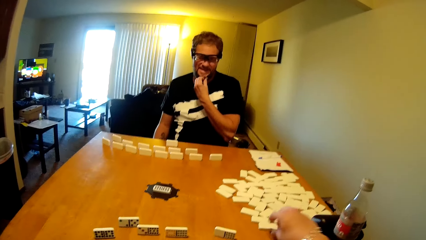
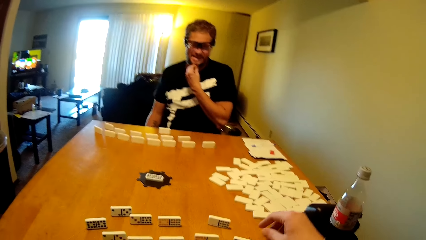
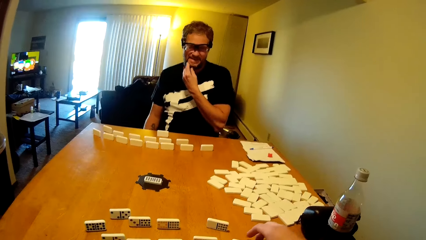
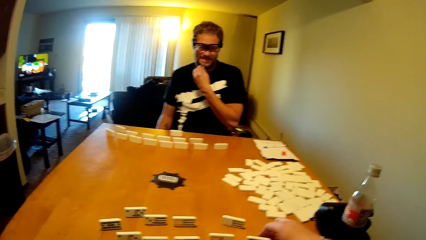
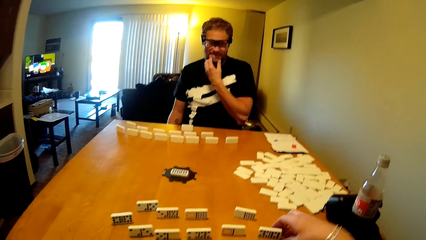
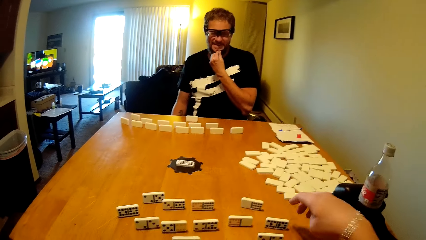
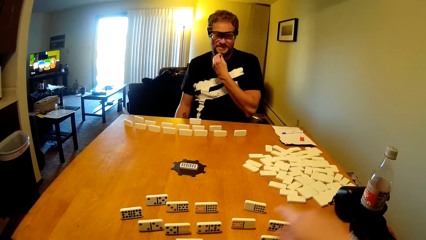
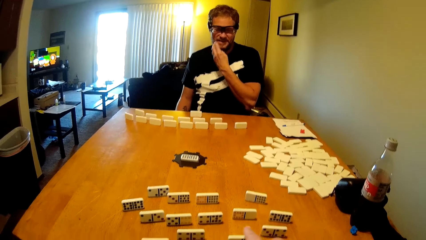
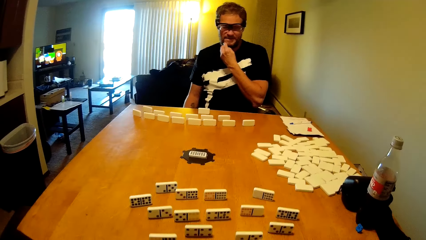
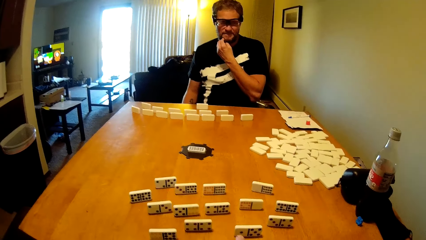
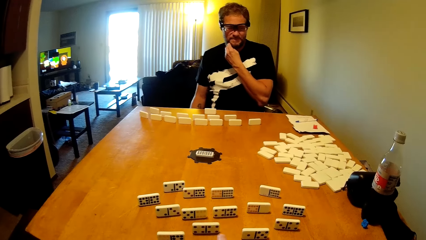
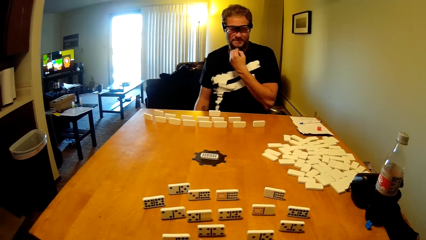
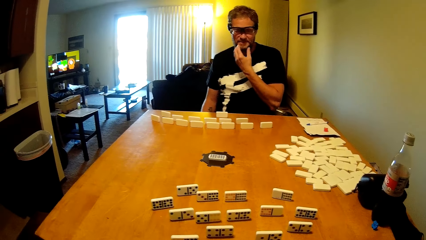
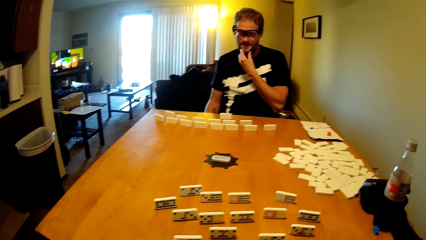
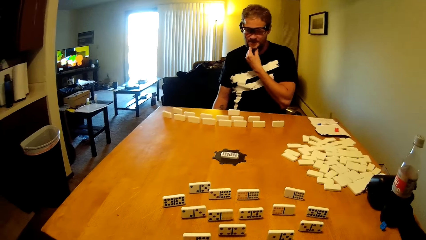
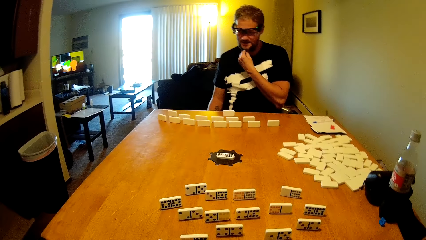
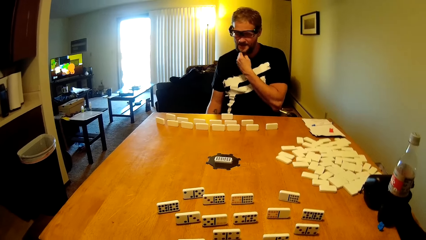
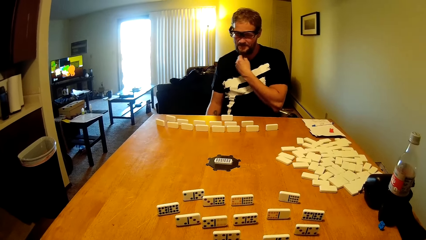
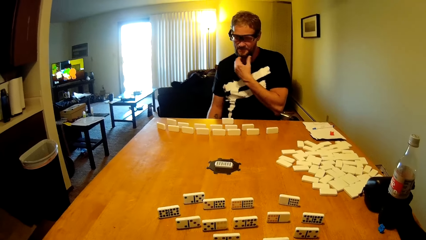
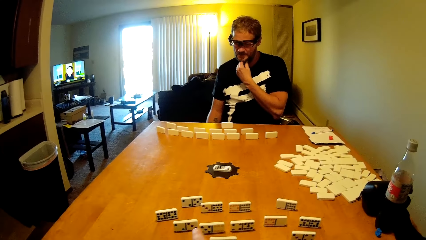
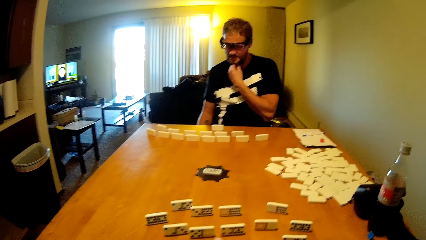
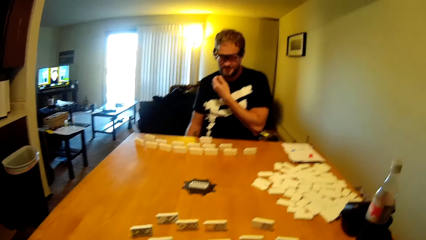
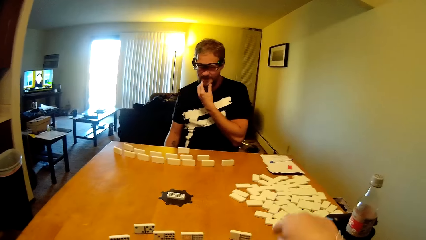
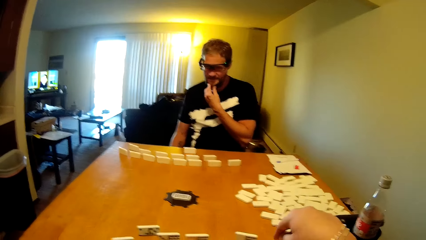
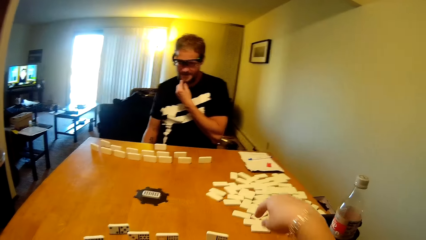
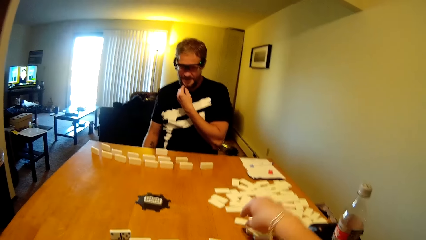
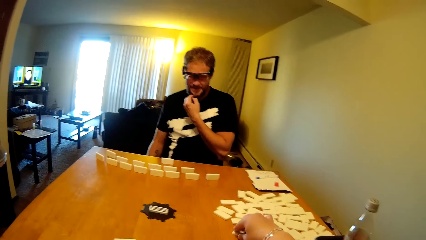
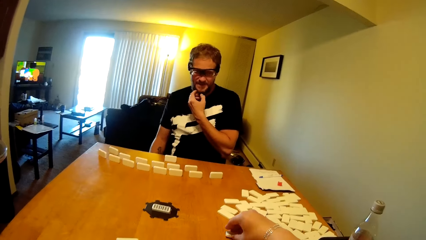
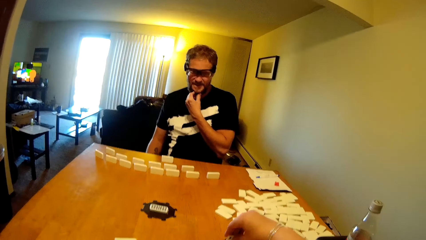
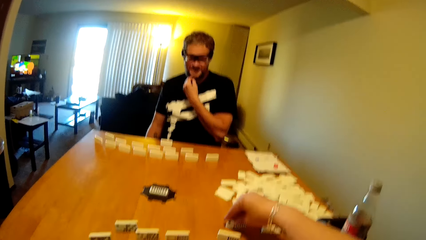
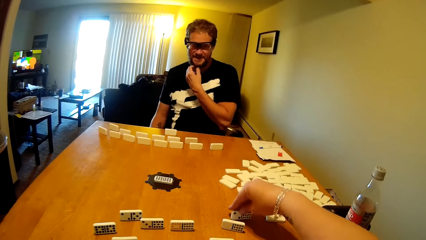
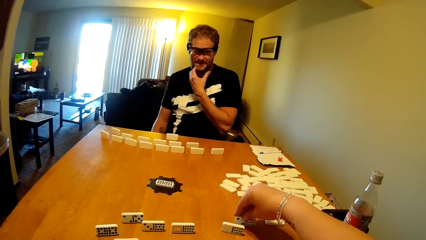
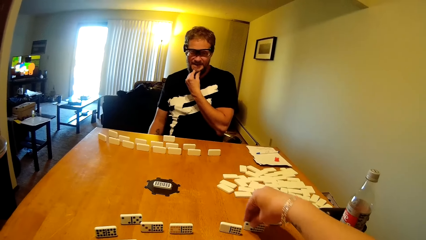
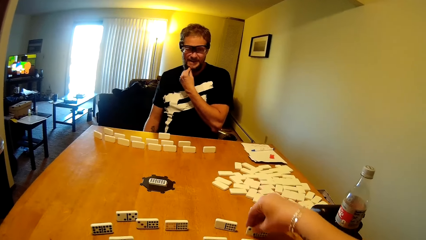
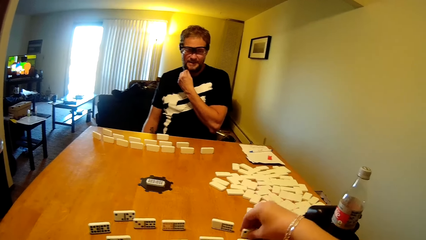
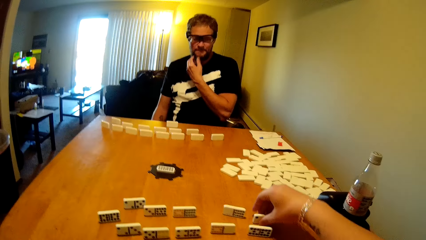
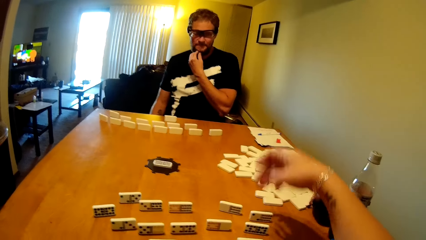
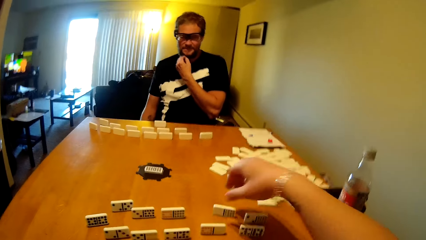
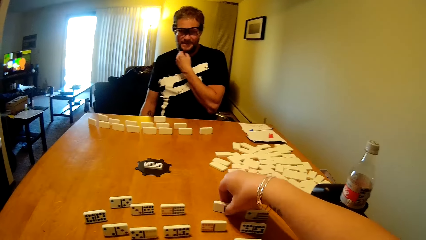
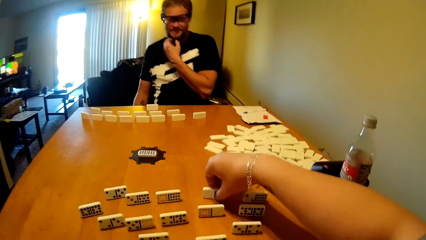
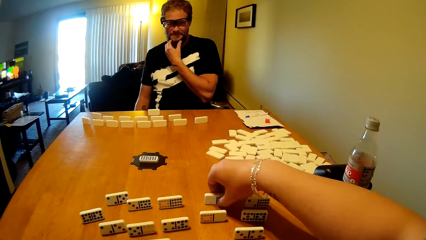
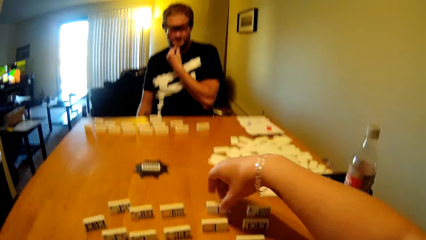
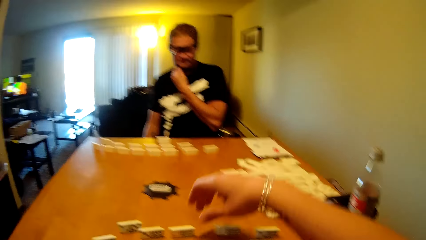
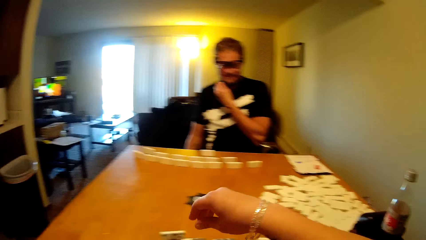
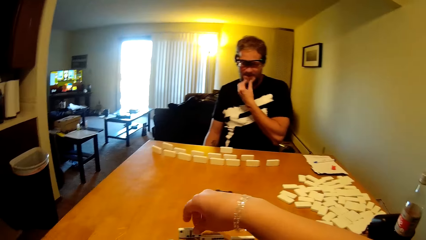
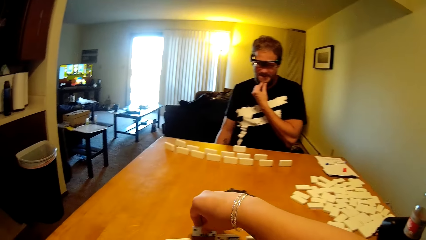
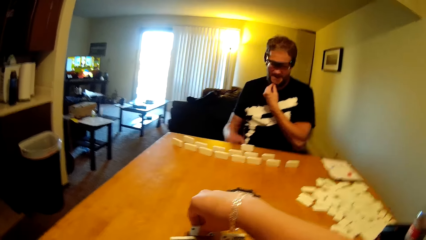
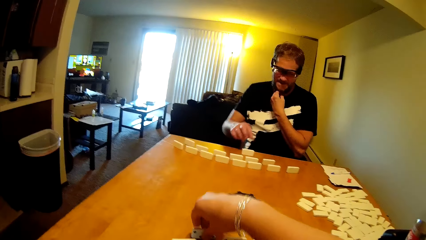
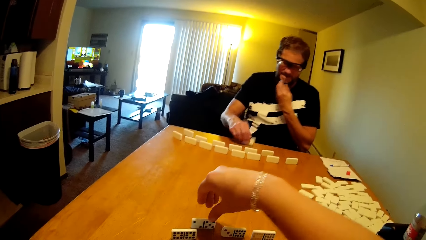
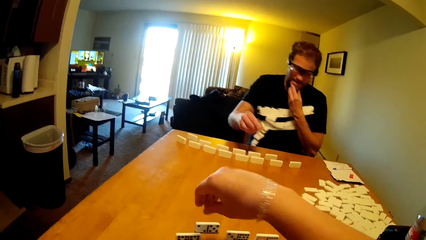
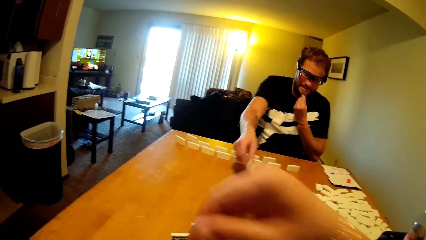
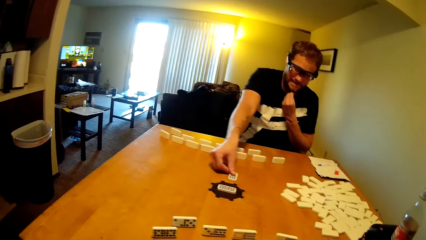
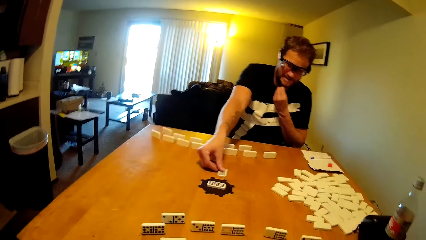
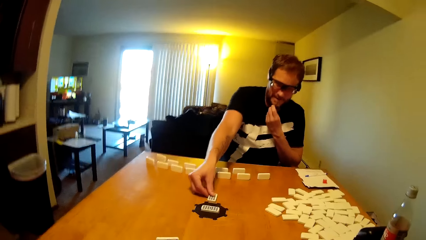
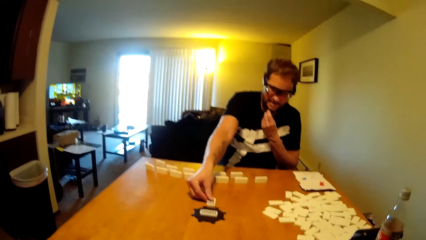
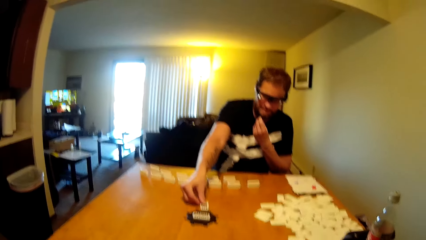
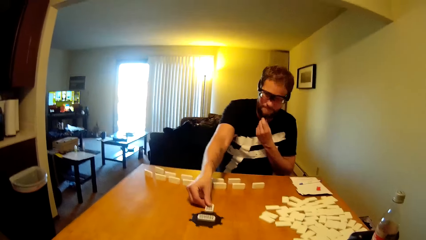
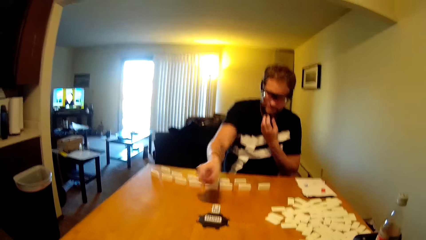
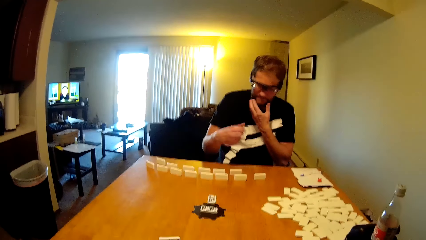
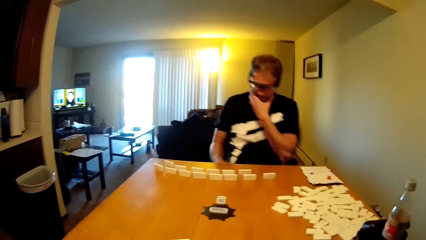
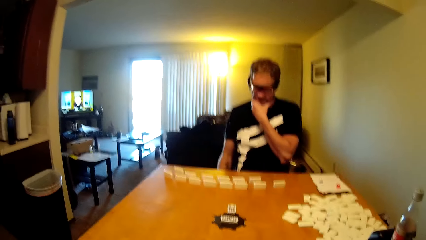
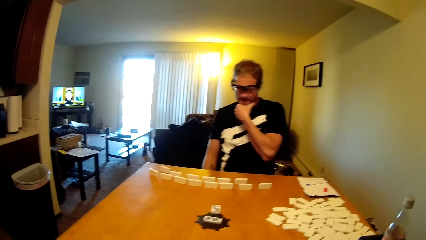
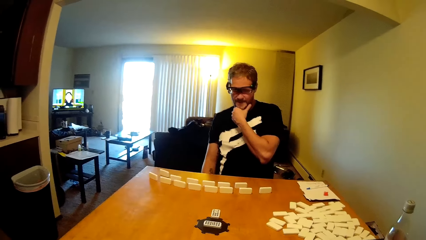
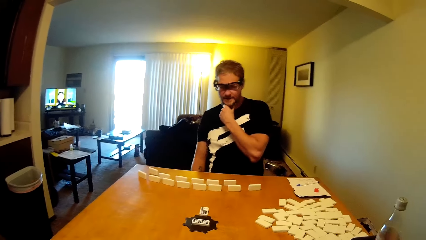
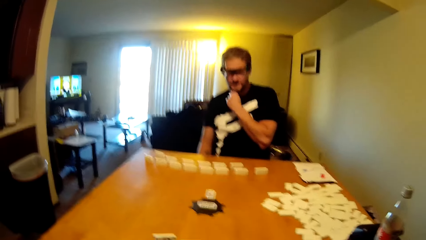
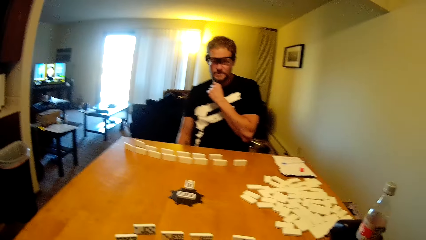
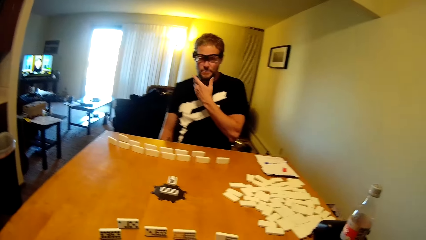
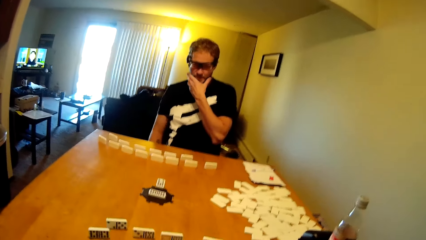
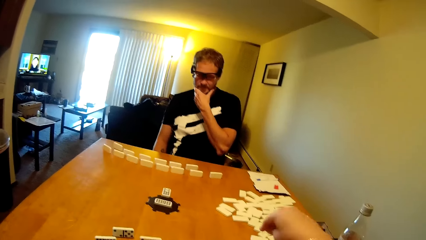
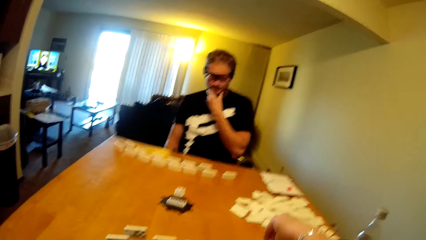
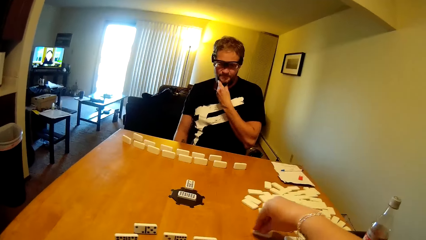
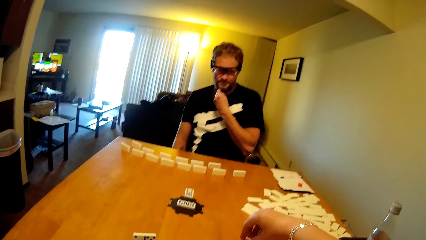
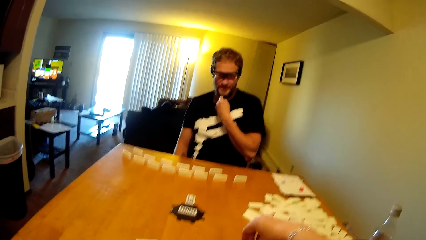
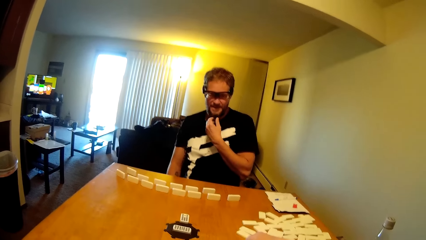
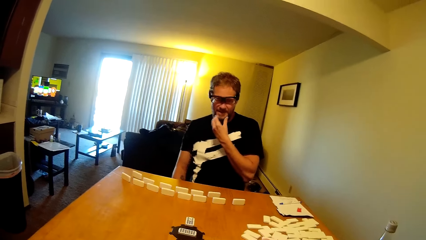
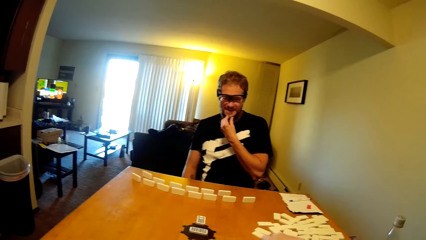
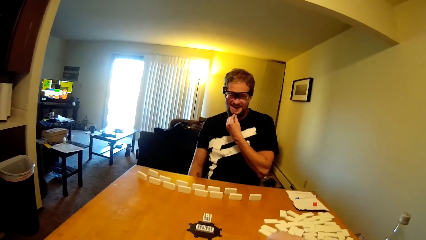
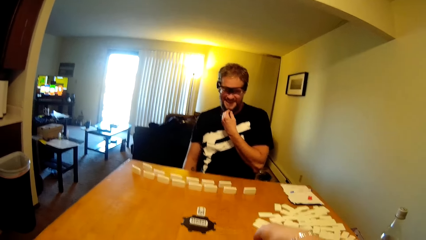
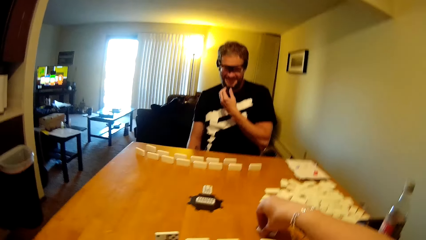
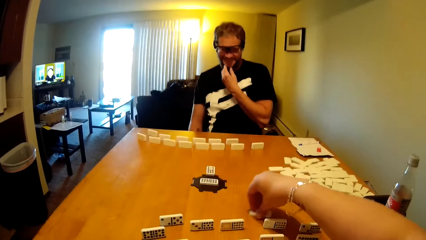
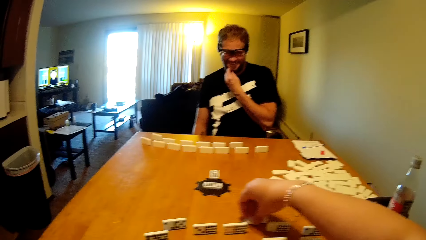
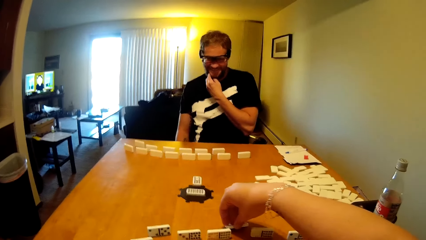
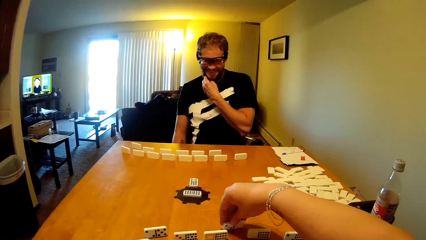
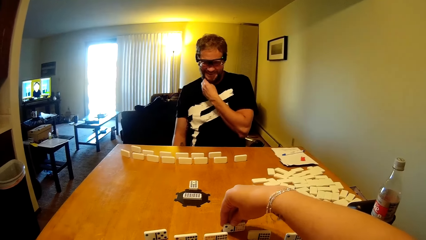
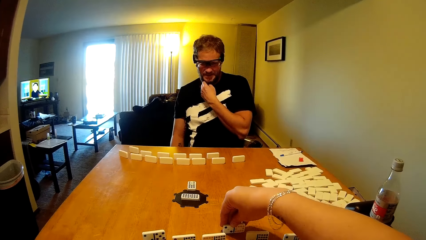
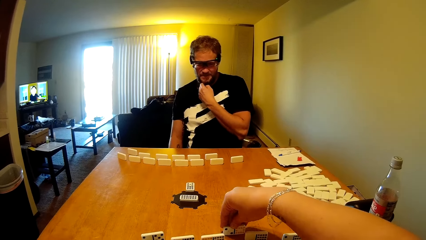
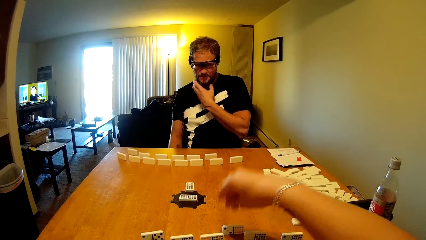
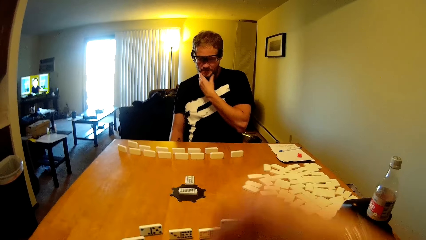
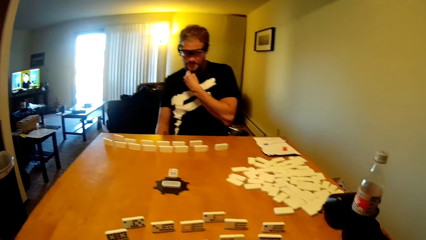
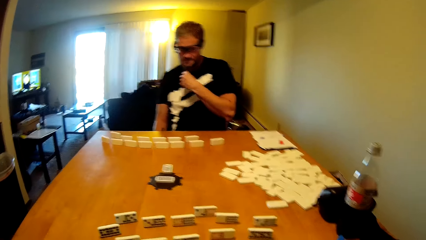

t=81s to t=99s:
The camera wearer takes the dominoes card. They talk in the room. A person touches the face. The camera wearer takes the dominoes card. They play the domino tile. They put the dominoes card. They take the dominoes card. The person plays the domino tile, talks in the room, puts the dominoes card on the table and touches the face. The camera wearer talks in the room. They play the domino tile. They take the dominoes card. The person touches the face. The camera wearer takes the dominoes card.
